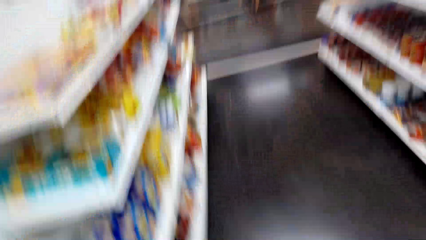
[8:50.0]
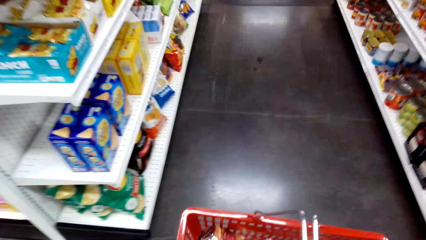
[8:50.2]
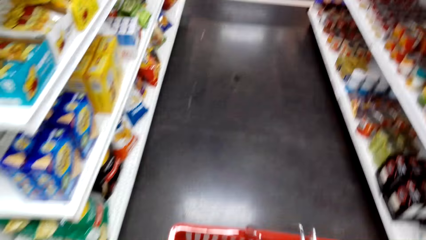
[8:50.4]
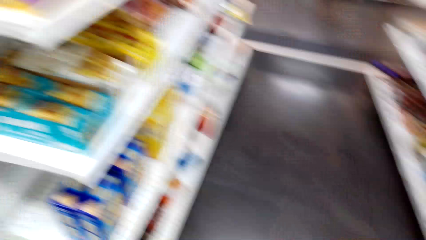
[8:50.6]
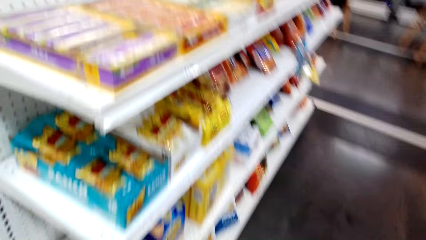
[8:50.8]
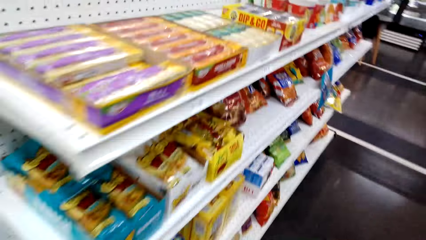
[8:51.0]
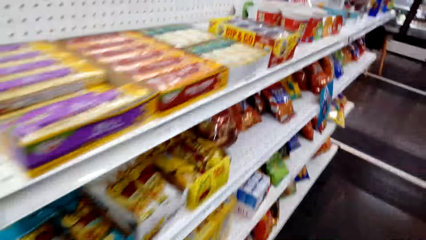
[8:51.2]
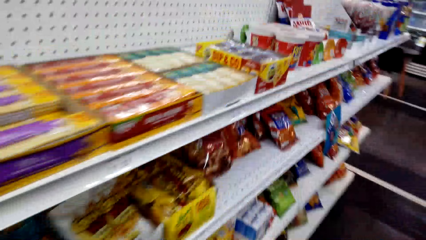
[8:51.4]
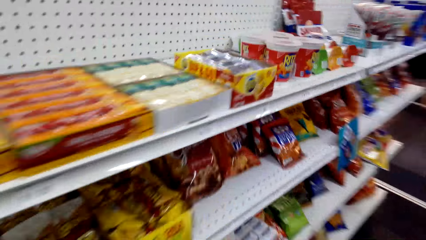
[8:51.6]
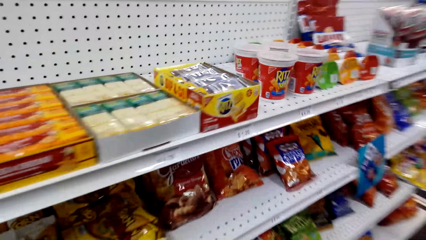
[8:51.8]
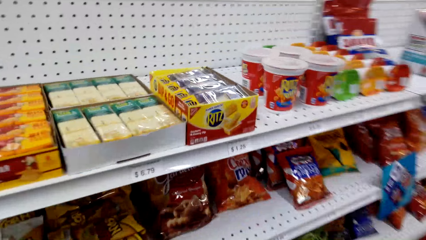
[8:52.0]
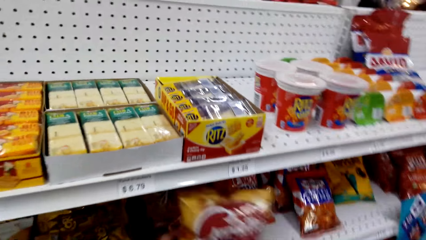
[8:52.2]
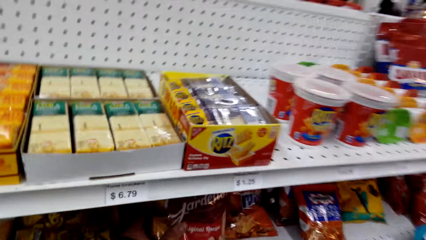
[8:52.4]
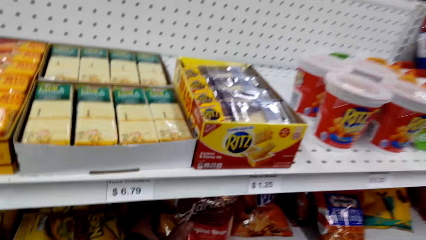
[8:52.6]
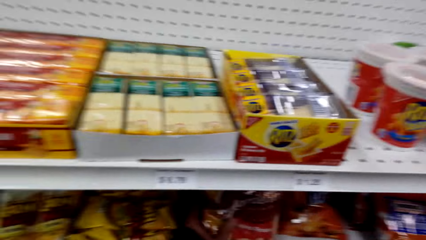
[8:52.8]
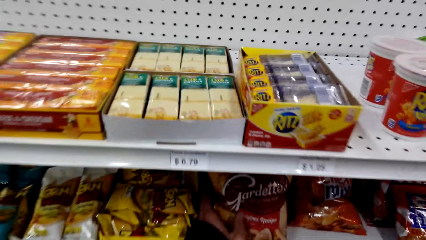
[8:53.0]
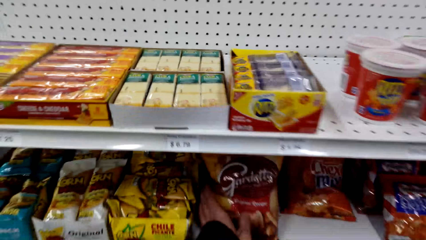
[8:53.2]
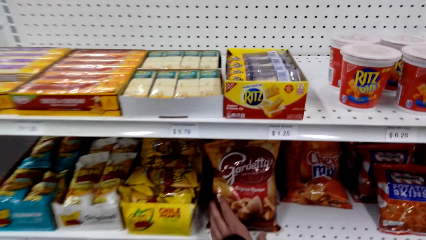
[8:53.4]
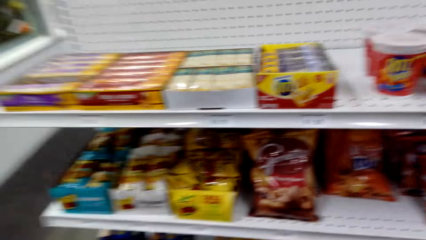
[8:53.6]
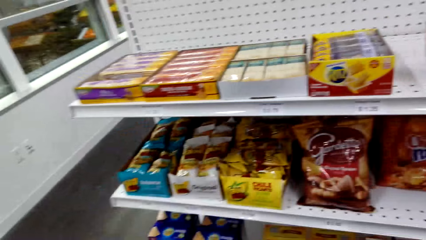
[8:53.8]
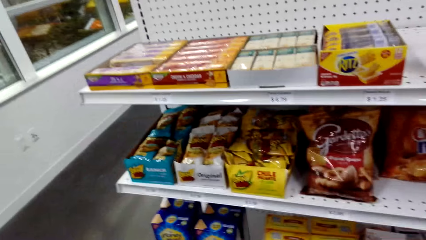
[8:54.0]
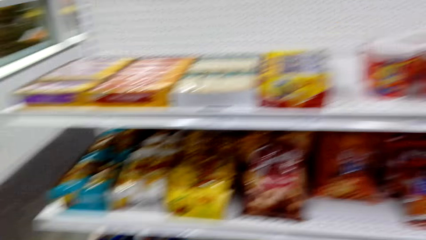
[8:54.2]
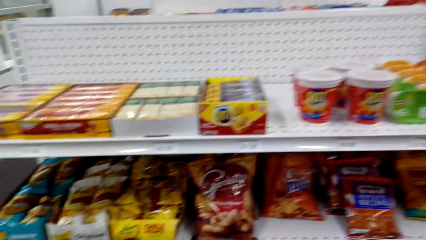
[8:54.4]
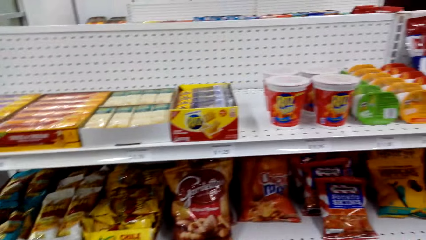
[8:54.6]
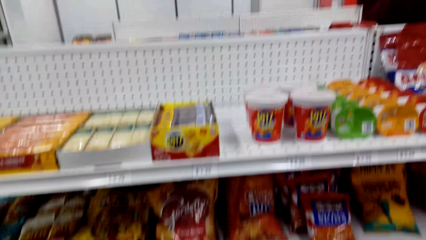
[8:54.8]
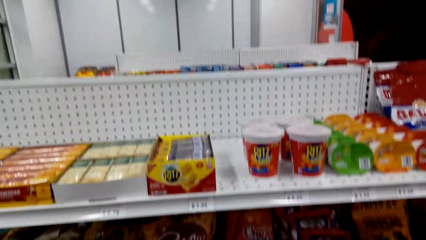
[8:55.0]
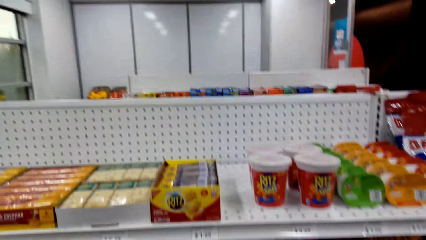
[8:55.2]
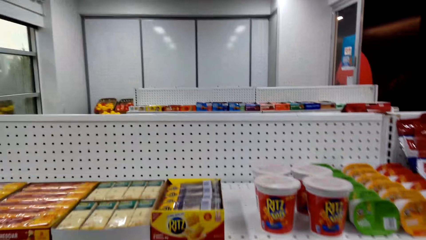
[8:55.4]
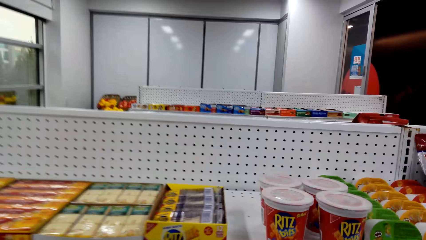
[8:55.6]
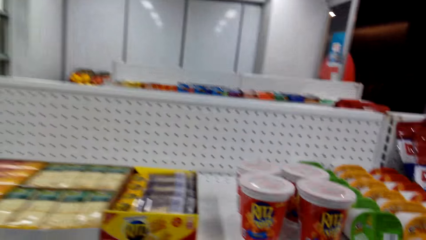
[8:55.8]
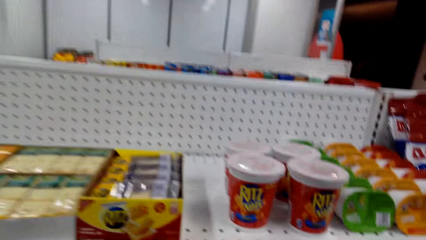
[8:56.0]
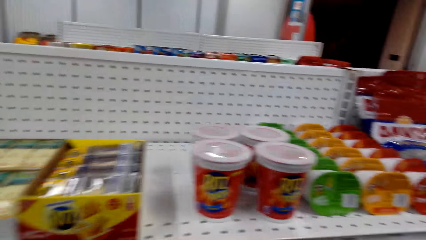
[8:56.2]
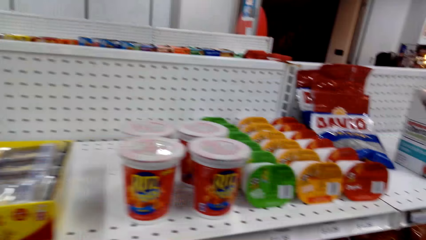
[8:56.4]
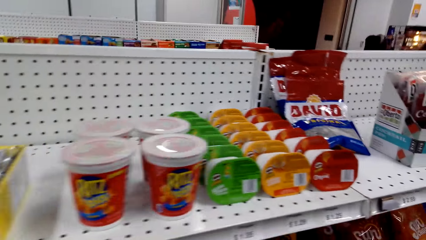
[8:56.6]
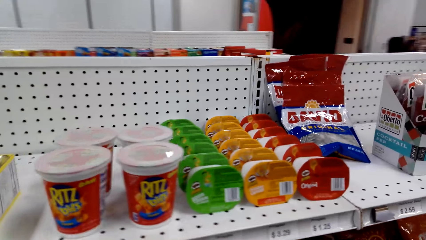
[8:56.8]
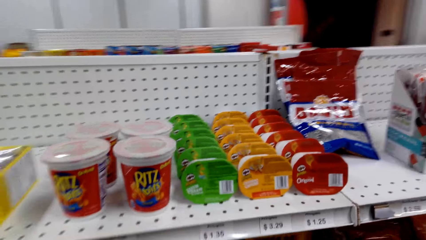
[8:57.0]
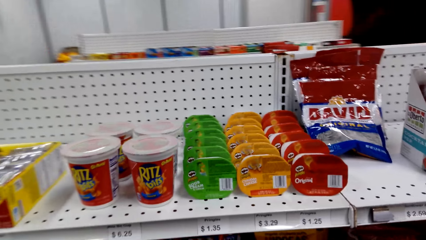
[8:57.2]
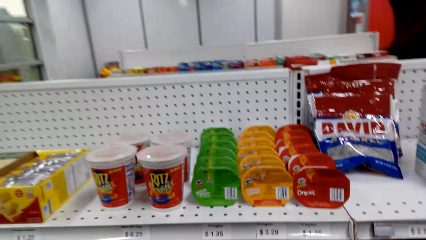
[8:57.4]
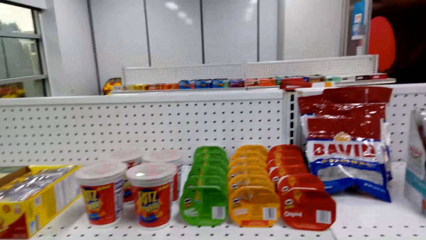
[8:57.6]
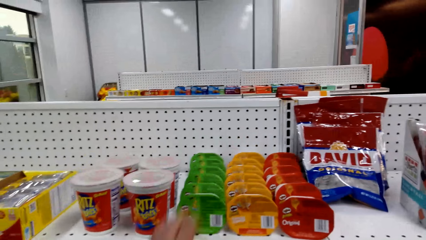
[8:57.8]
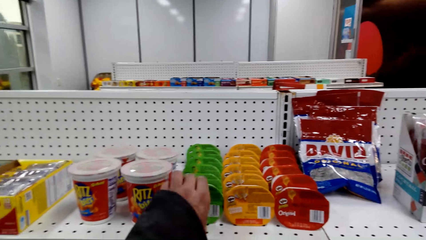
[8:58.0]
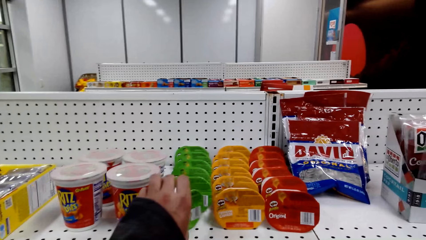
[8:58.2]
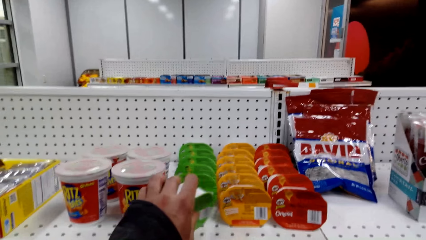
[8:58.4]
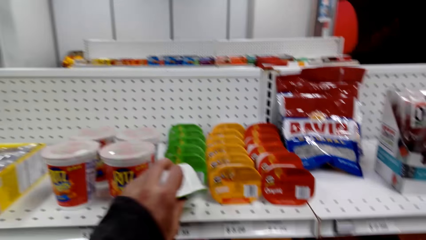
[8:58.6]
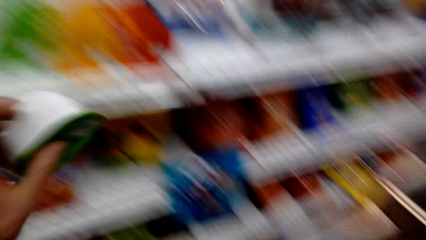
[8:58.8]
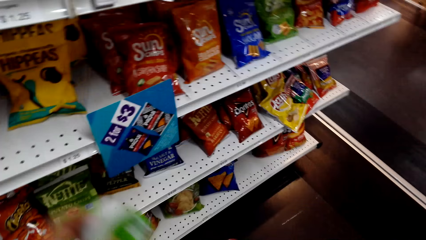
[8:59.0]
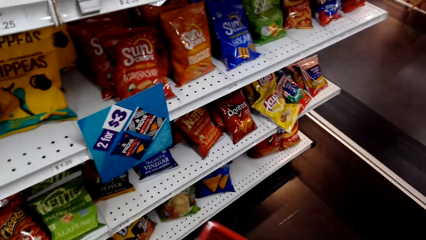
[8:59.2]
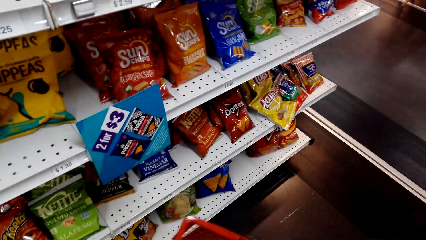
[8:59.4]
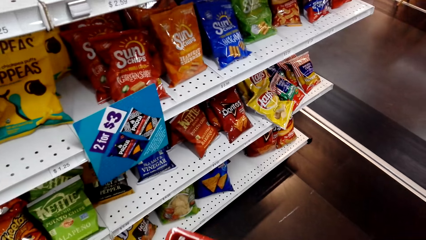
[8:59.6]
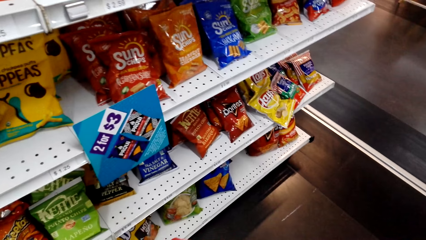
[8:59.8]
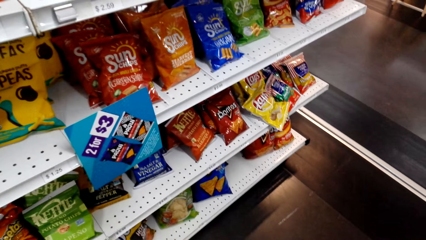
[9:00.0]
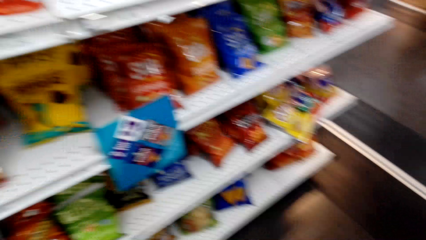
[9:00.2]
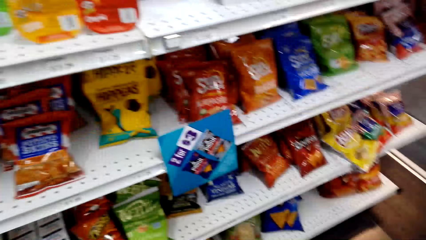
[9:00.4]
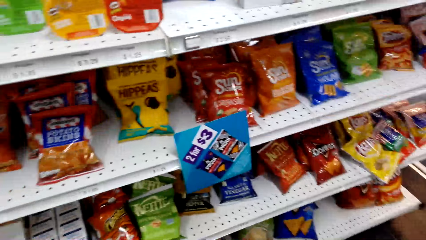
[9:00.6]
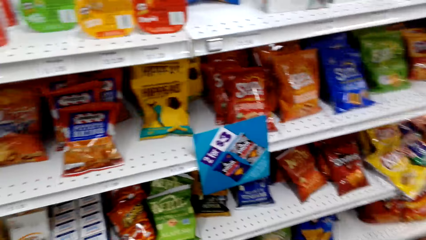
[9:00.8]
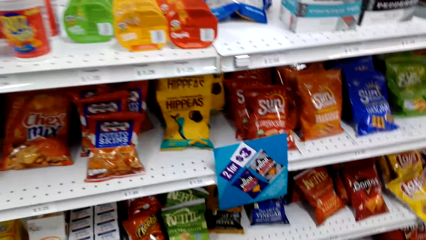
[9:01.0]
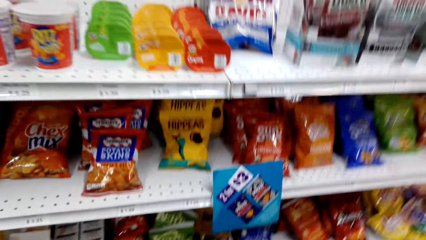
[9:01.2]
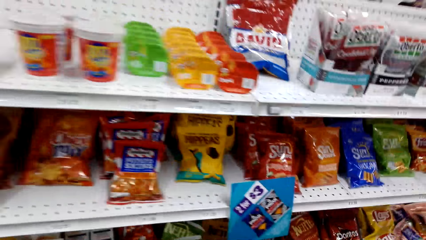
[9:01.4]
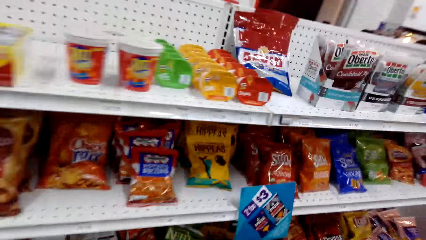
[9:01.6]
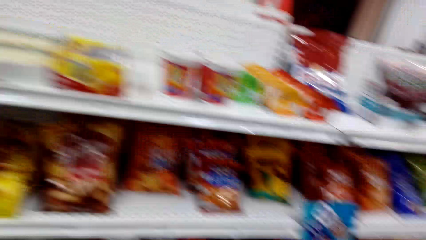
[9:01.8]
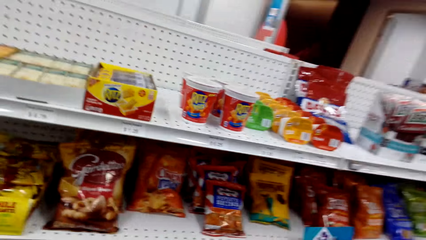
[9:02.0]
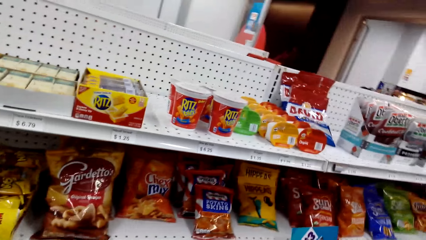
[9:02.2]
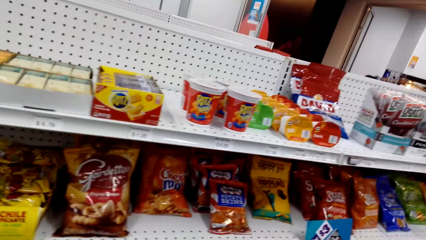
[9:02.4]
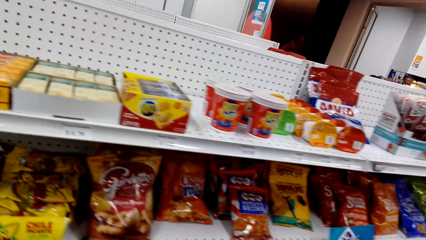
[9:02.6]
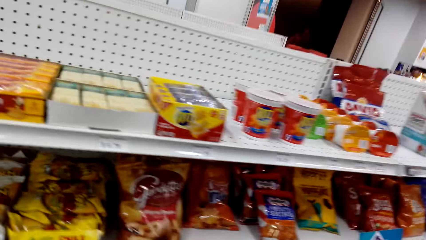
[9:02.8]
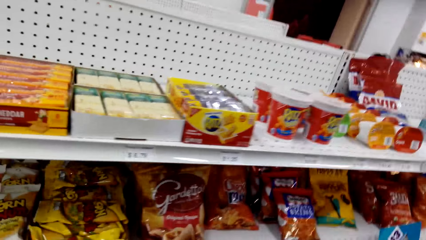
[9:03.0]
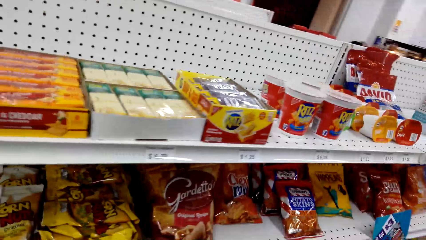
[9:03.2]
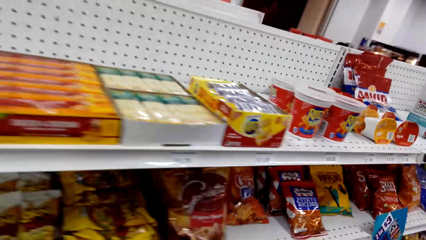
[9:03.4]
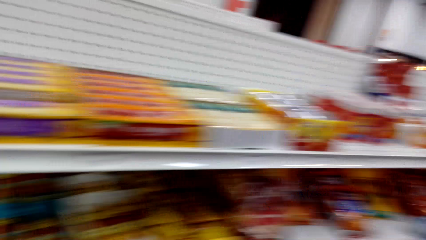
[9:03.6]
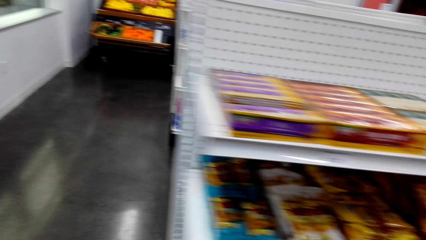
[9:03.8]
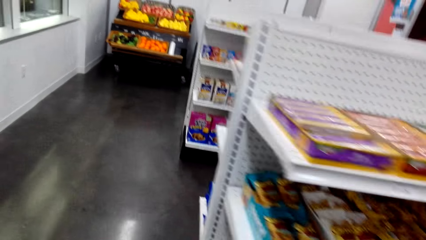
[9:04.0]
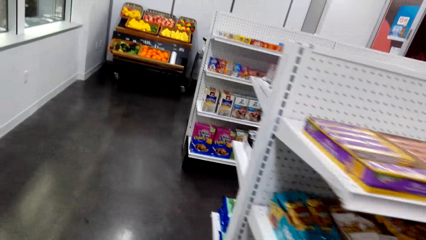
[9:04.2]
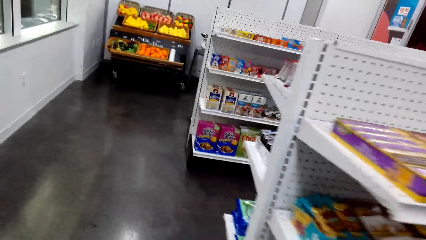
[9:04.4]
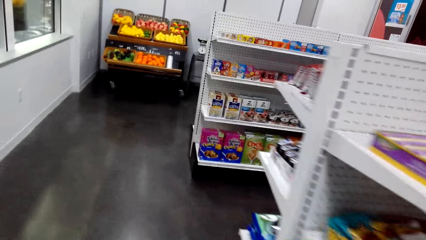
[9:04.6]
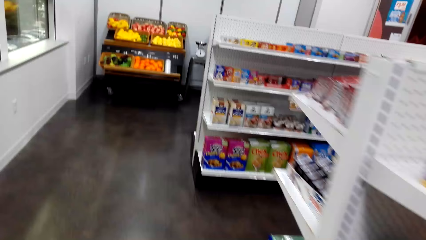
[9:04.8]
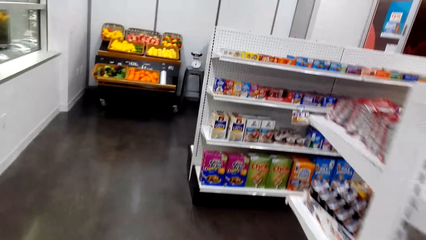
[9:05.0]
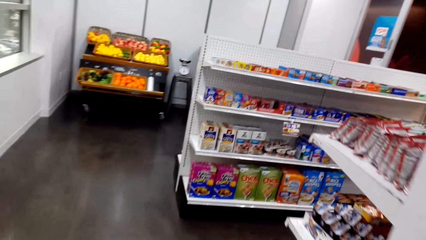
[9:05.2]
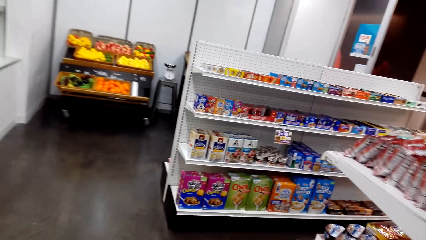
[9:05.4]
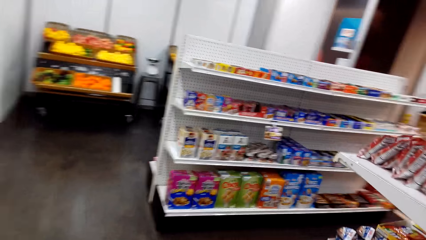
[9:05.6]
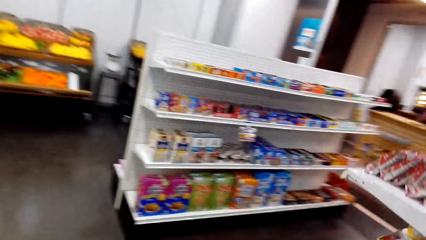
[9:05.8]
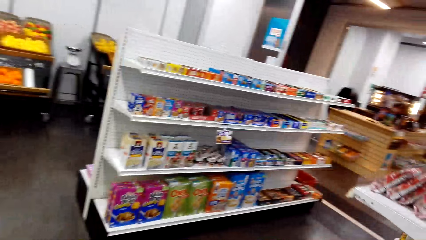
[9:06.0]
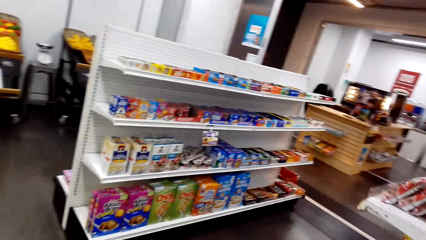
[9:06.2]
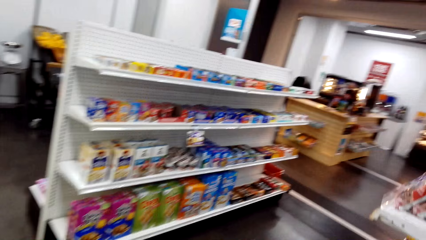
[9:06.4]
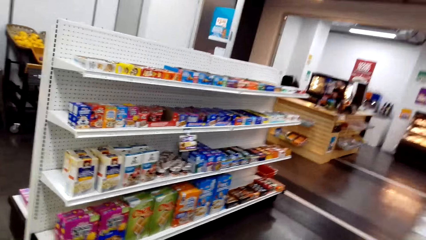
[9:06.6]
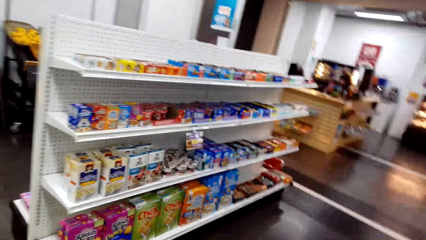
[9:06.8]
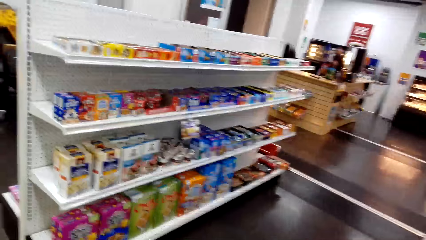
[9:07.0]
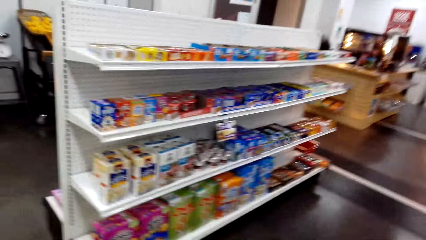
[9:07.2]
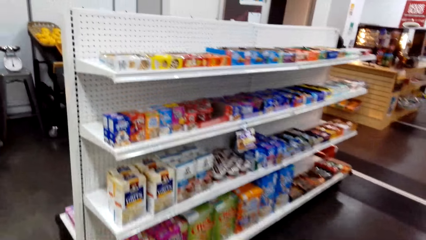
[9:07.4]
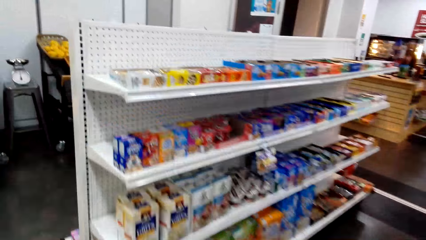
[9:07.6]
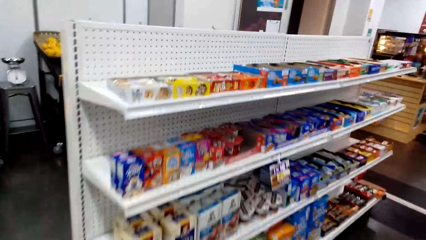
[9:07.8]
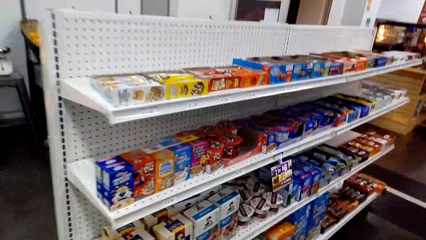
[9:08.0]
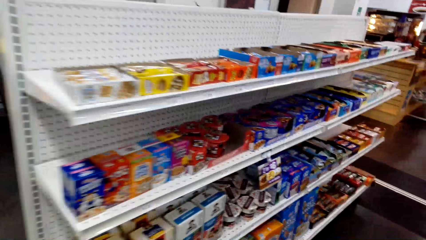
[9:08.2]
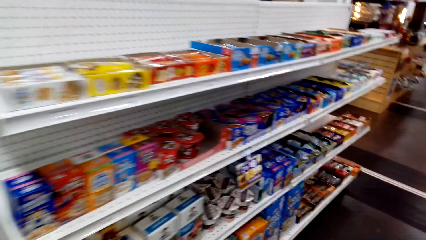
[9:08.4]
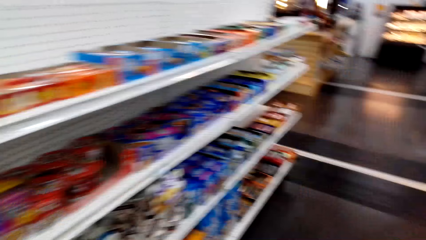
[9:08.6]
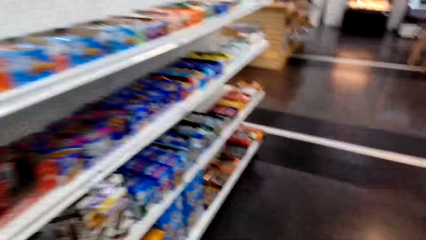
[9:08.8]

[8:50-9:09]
The camera wearer puts the Gardettos on the shelf. They look at the shelves. They put canned food in the basket. They pick up an item on the shelf. They walk in the shop.
